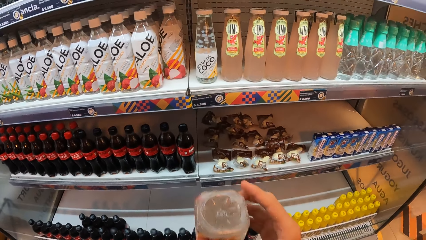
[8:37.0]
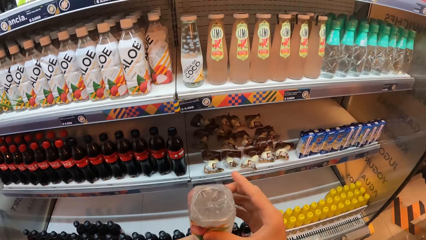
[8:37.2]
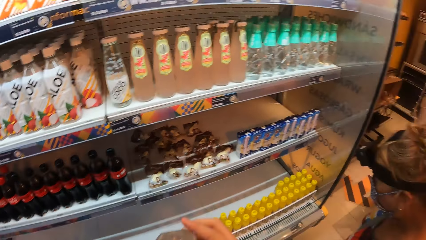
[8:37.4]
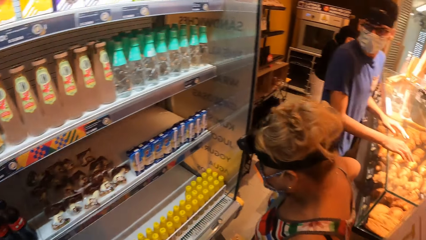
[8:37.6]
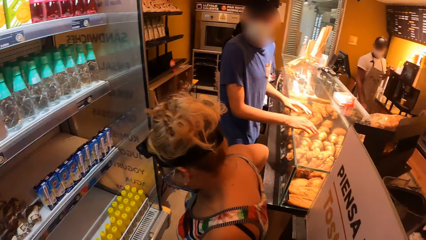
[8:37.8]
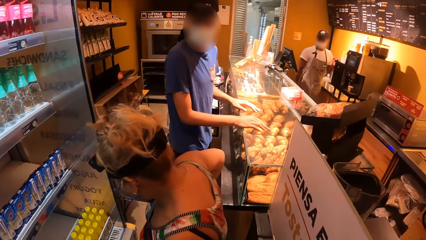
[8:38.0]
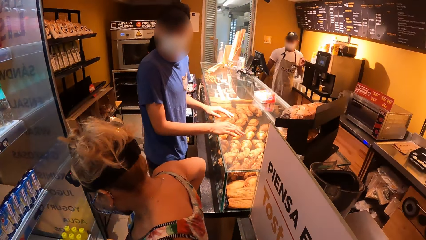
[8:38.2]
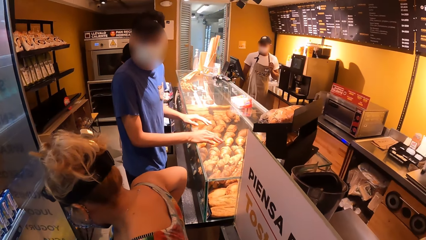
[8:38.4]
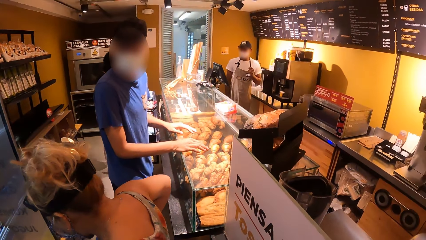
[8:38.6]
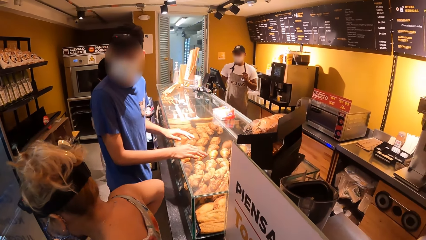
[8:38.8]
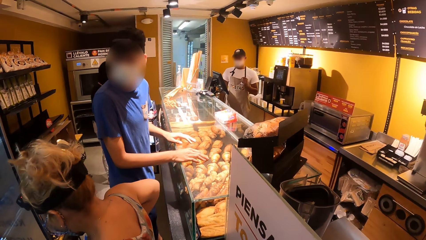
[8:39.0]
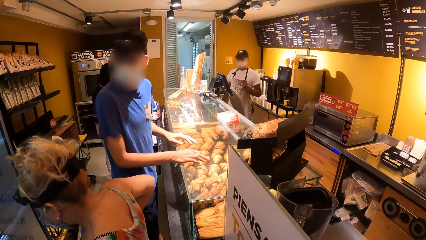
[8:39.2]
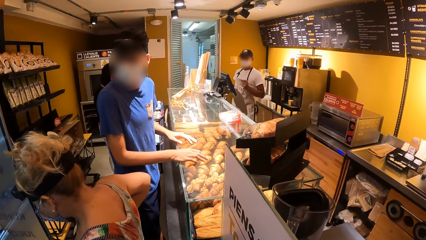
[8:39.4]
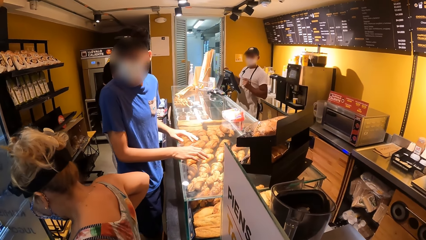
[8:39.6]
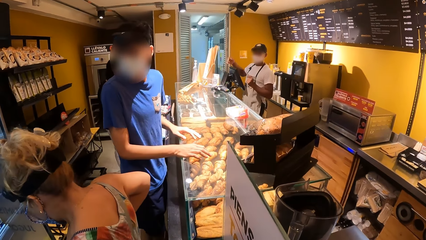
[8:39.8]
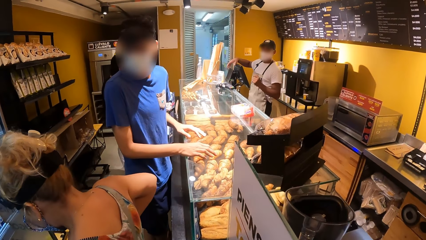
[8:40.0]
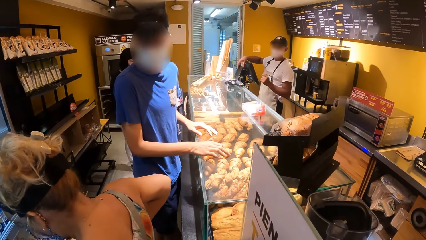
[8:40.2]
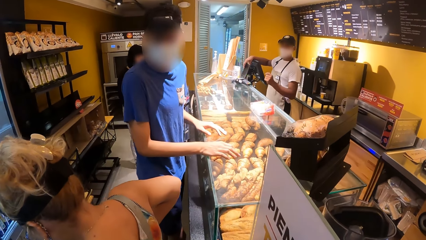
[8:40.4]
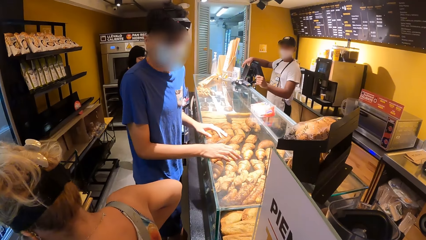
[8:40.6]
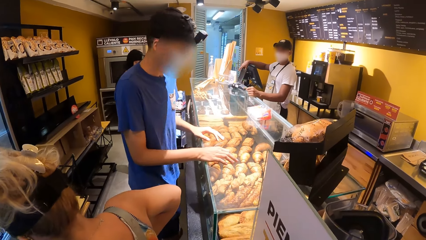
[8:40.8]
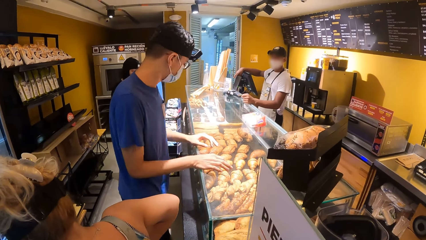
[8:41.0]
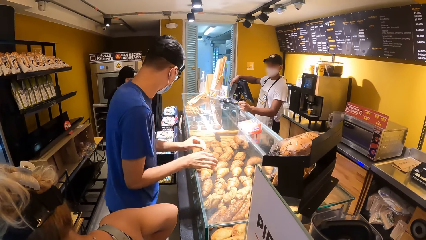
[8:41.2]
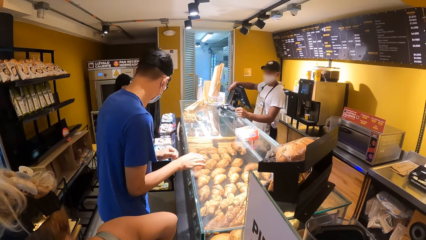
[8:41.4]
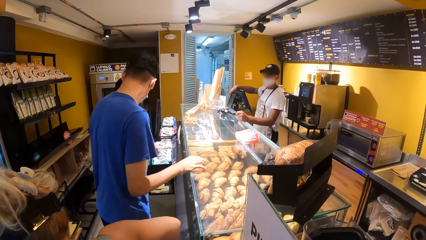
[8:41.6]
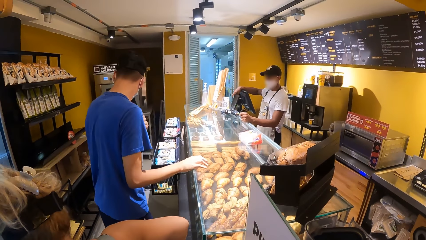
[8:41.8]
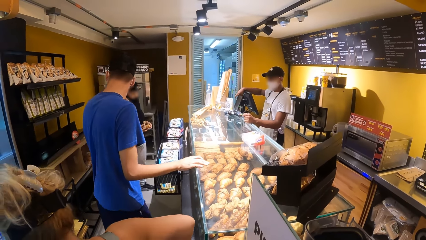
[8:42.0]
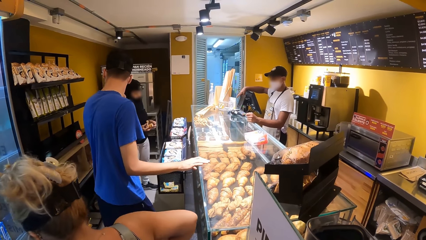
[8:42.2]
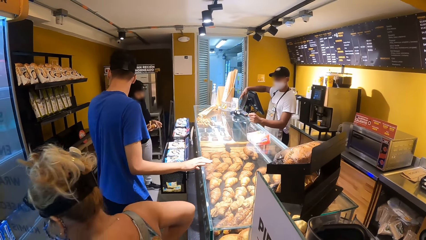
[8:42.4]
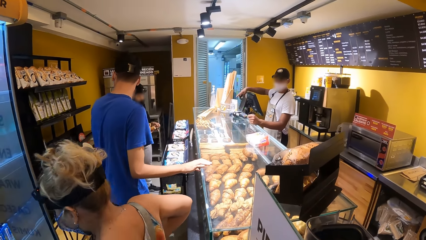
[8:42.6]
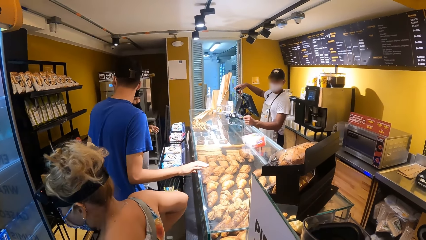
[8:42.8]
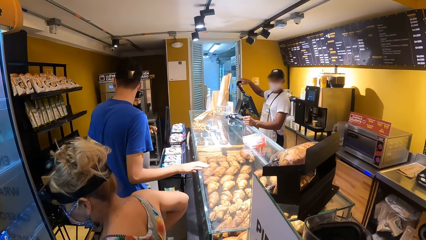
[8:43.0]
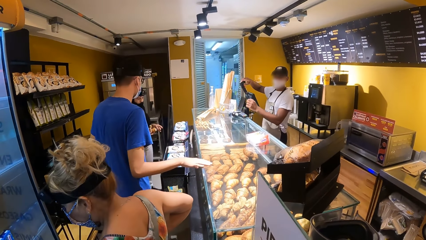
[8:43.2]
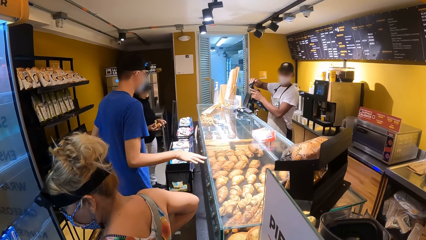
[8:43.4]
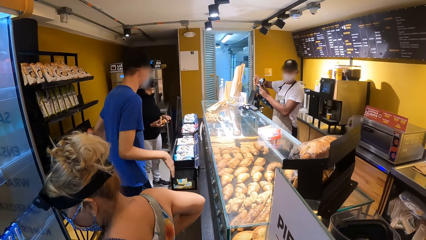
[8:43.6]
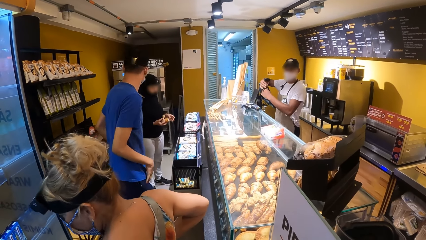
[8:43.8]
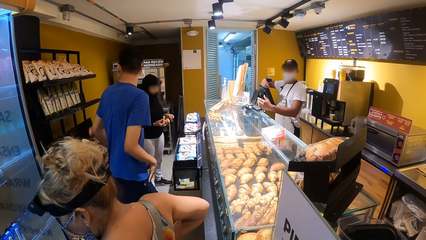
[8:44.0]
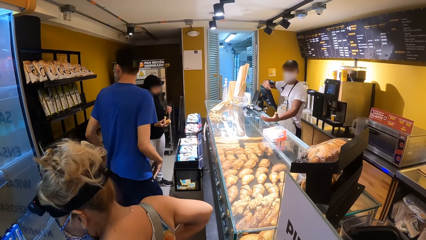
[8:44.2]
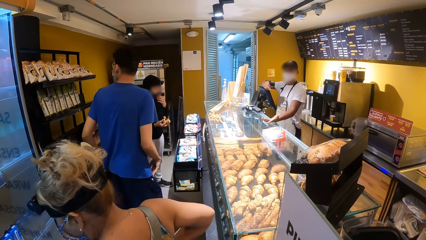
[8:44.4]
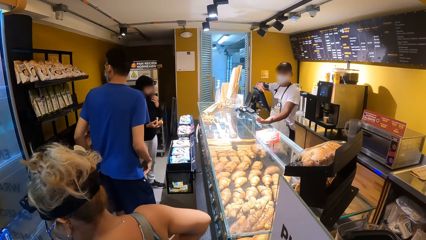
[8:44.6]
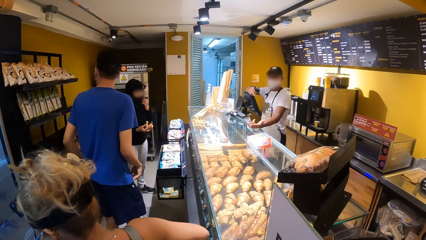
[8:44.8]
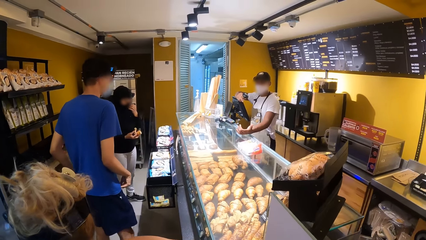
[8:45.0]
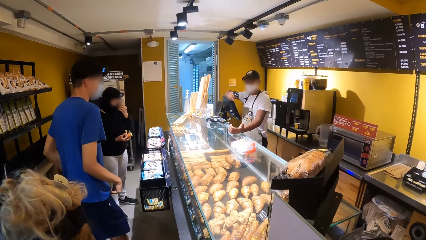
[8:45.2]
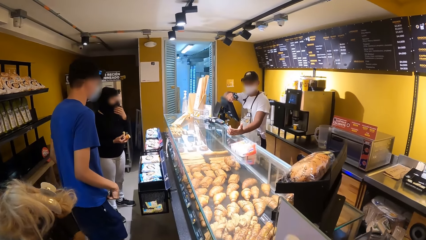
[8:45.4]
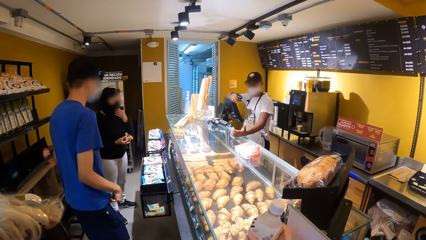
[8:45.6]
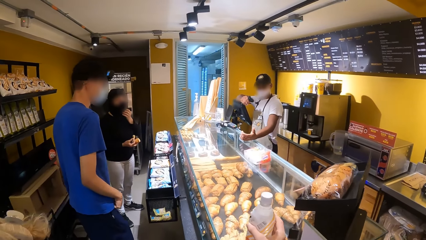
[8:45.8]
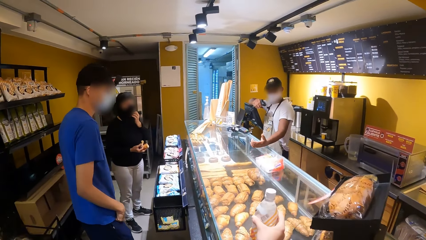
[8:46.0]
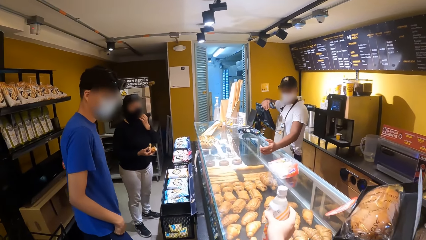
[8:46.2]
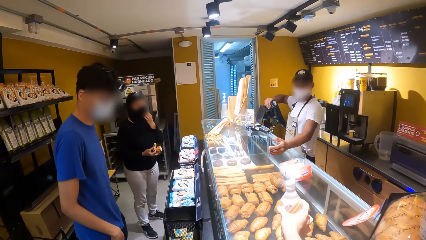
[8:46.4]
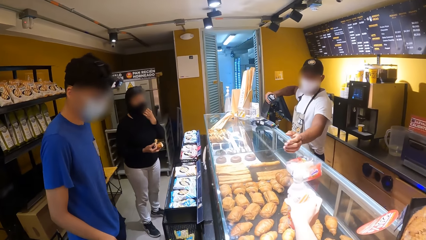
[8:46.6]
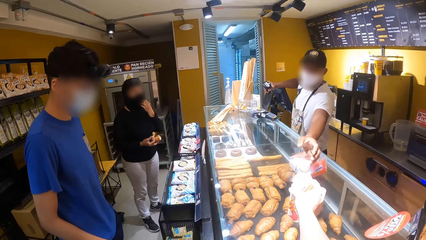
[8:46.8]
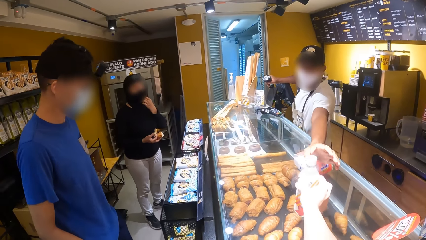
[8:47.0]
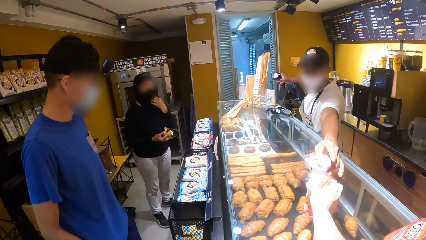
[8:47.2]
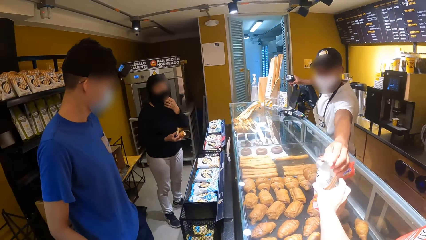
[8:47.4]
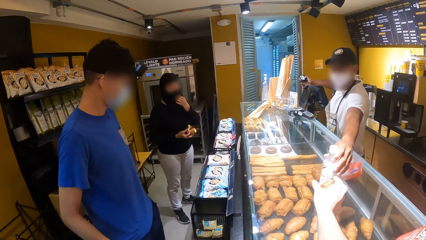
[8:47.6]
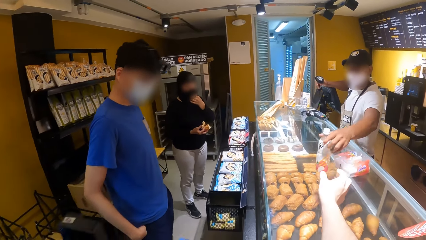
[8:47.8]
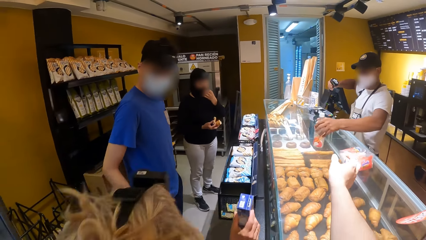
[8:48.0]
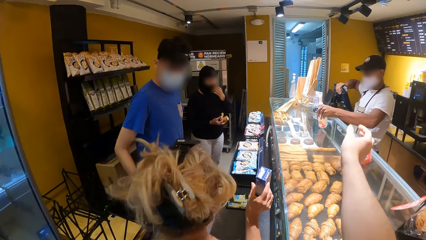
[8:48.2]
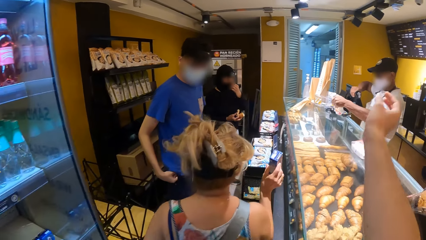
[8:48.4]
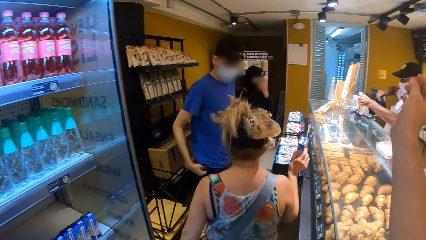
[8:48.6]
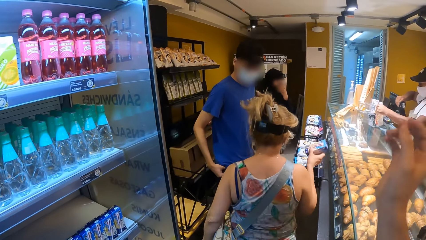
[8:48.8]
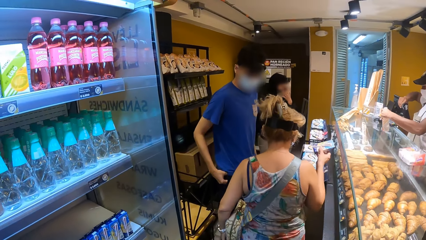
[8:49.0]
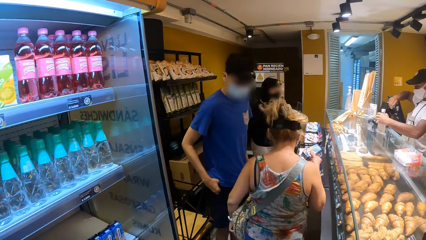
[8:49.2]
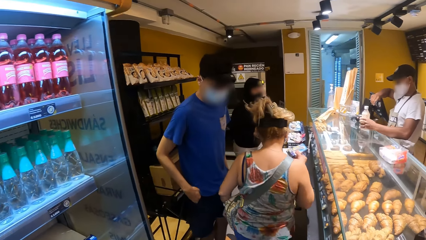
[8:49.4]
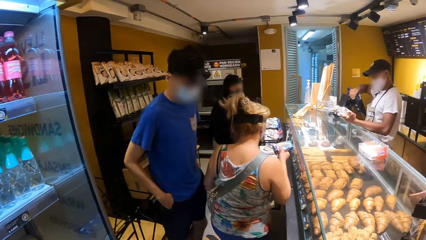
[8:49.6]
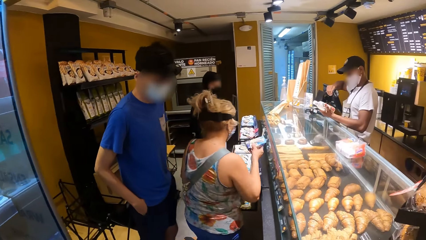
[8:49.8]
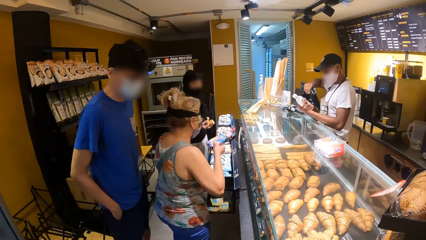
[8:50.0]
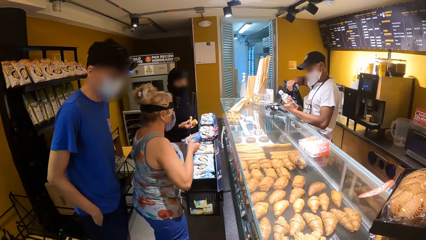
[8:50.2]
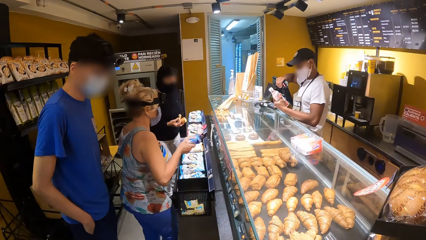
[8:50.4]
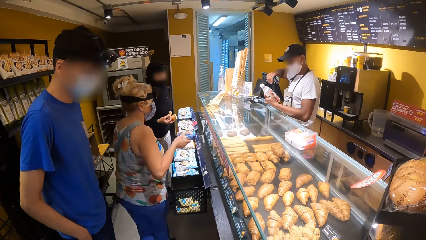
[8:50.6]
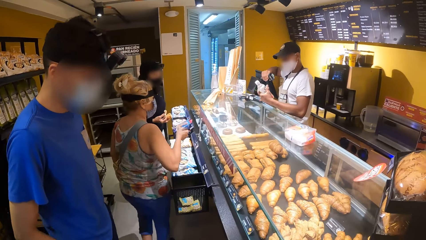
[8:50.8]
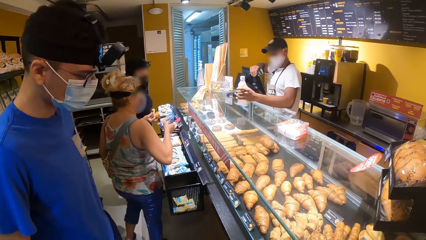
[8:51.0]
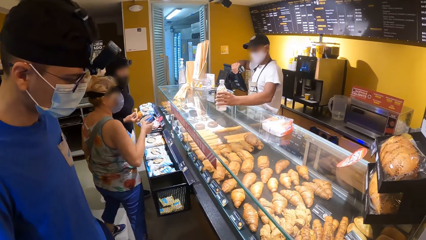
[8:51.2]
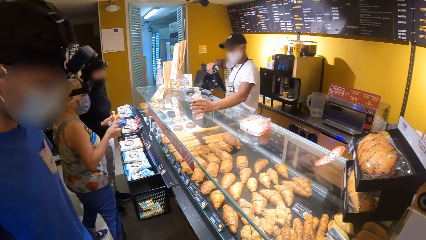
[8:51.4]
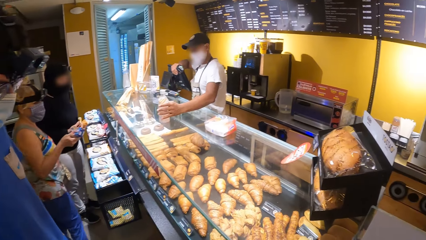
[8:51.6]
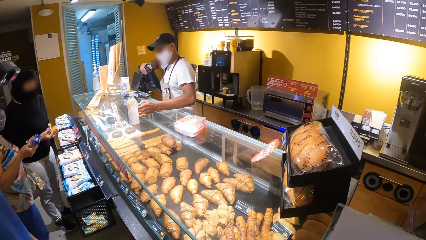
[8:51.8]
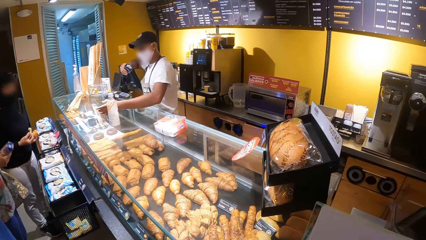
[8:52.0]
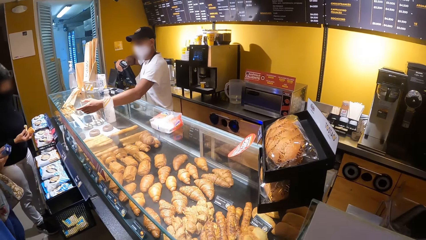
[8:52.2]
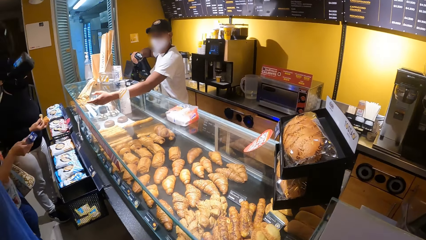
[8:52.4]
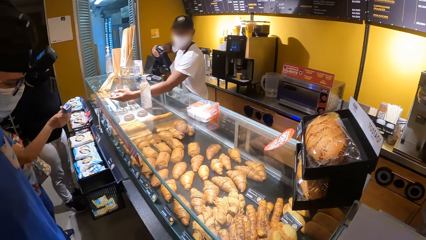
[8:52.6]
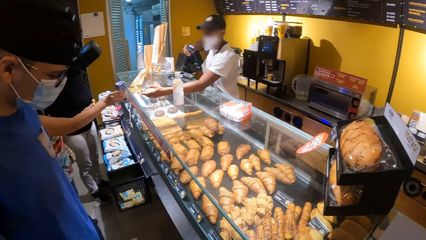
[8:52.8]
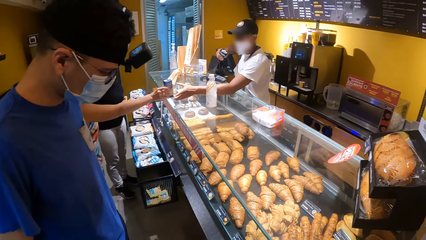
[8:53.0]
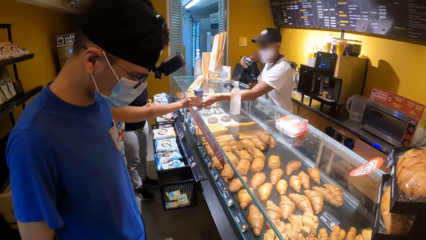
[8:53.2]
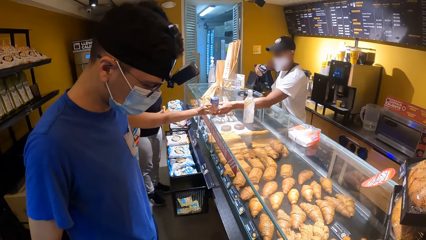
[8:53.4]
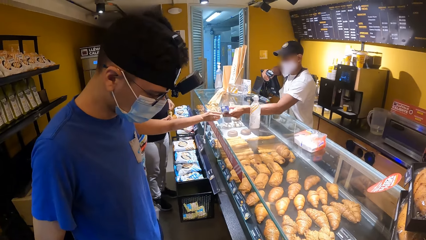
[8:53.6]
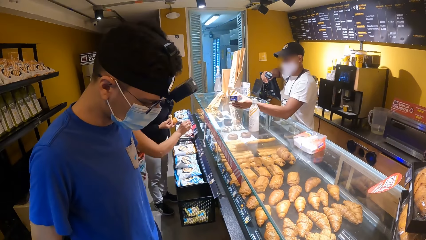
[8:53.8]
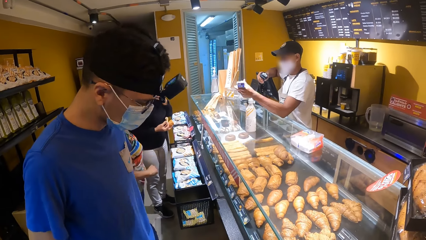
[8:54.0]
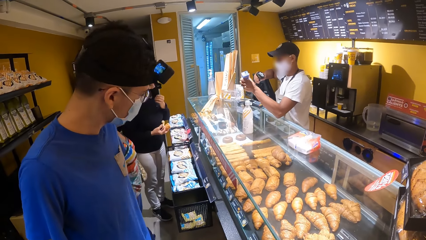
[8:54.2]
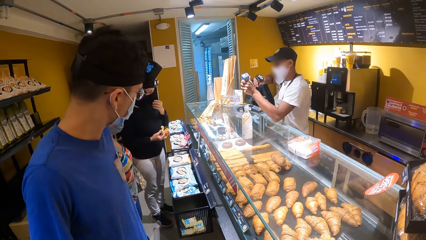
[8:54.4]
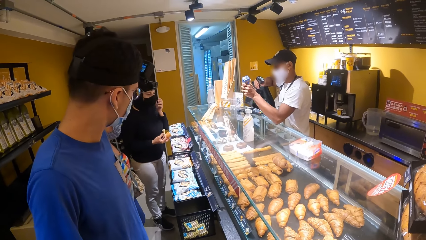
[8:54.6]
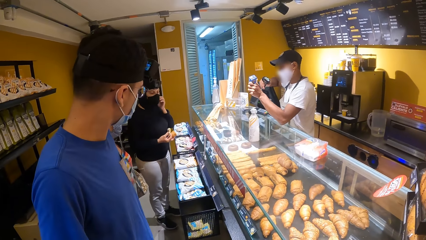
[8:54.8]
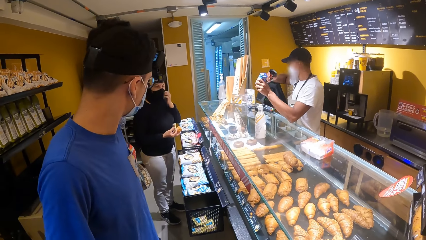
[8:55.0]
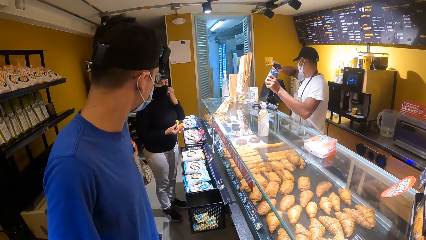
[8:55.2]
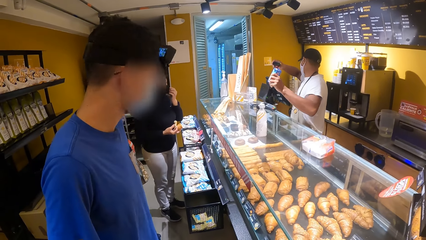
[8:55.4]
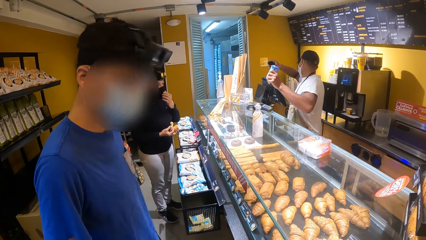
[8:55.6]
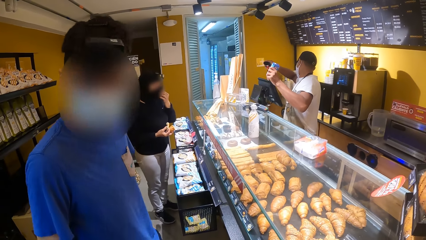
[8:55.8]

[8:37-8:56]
The camera wearer shakes the bottle. They look around. A man interacts with a woman. The camera wearer hands the bottle to another man. A person shakes the package. The person gives out the package to the other man. The camera wearer looks around.
